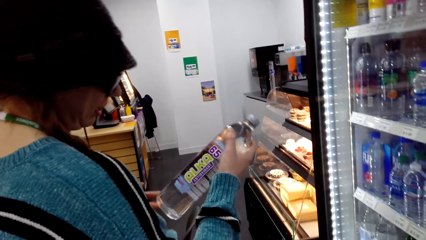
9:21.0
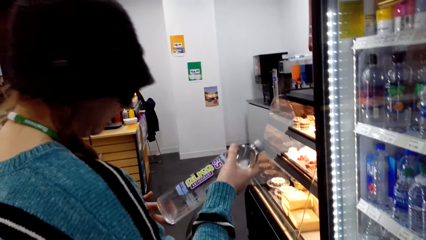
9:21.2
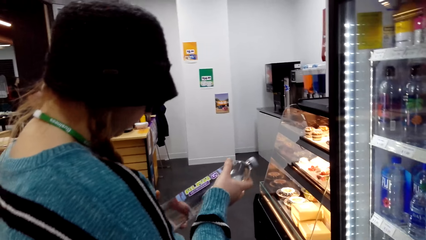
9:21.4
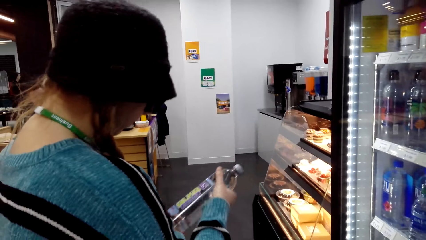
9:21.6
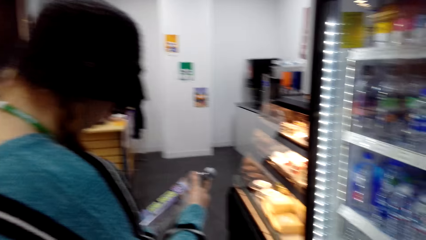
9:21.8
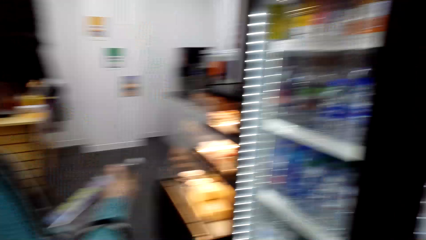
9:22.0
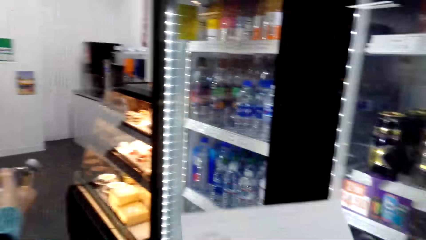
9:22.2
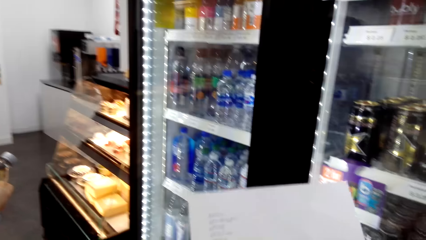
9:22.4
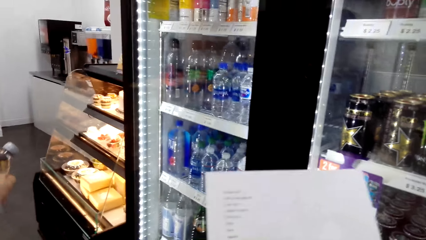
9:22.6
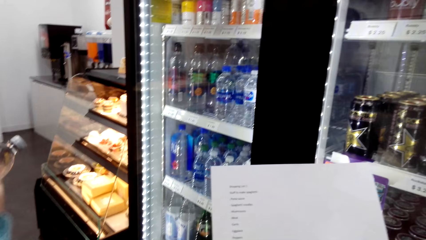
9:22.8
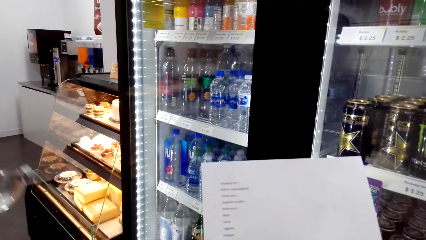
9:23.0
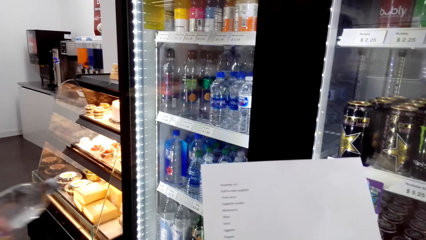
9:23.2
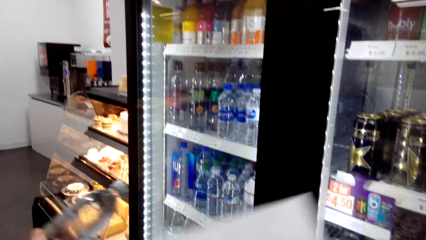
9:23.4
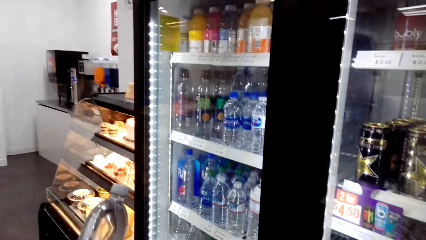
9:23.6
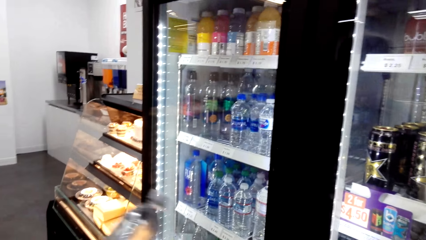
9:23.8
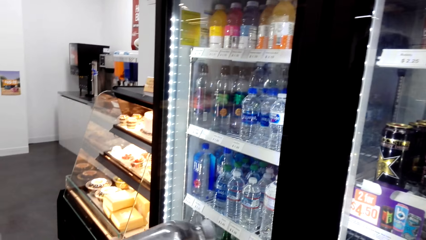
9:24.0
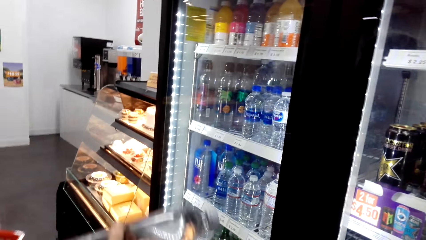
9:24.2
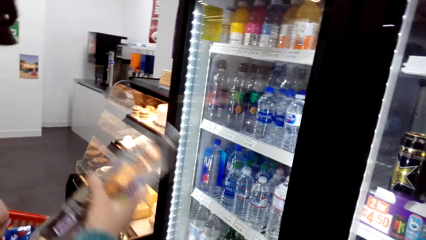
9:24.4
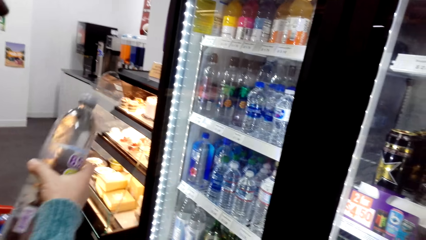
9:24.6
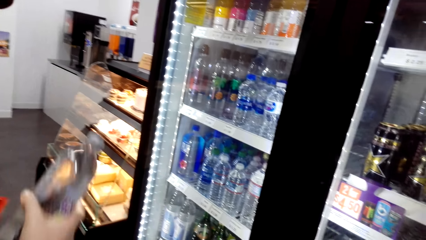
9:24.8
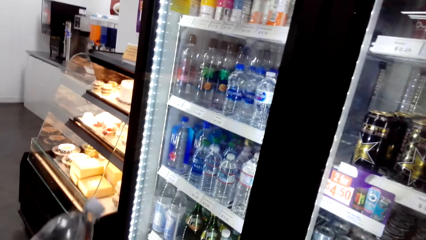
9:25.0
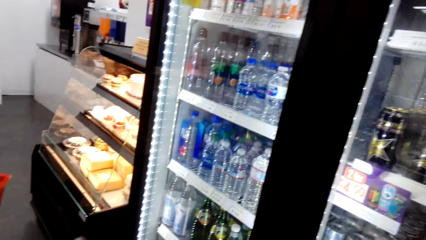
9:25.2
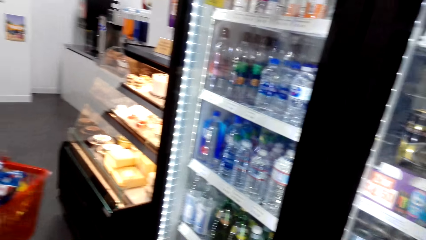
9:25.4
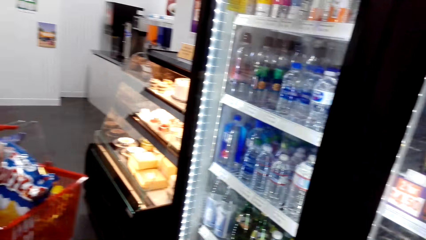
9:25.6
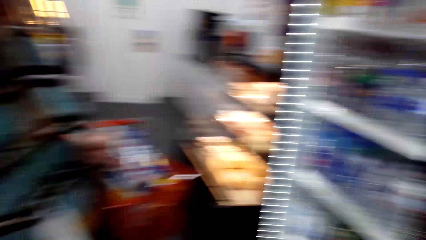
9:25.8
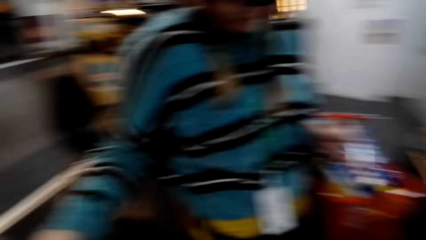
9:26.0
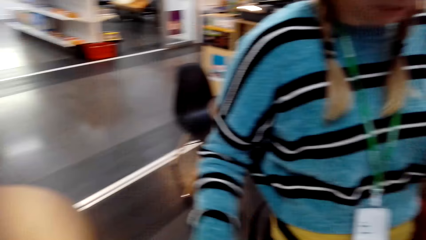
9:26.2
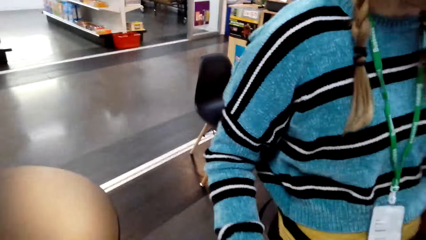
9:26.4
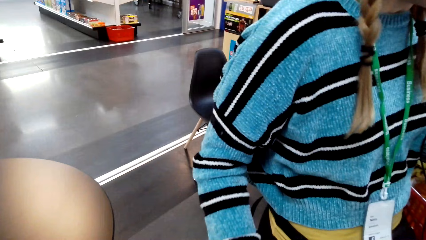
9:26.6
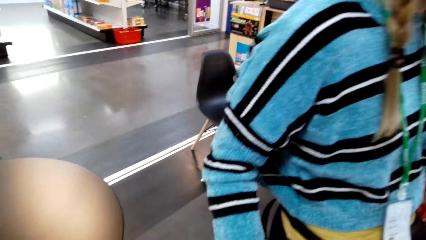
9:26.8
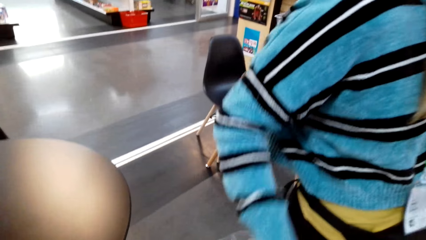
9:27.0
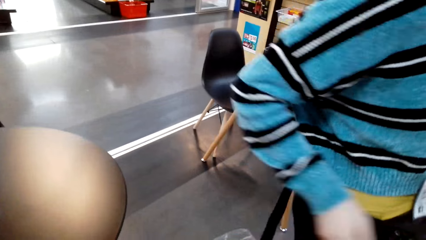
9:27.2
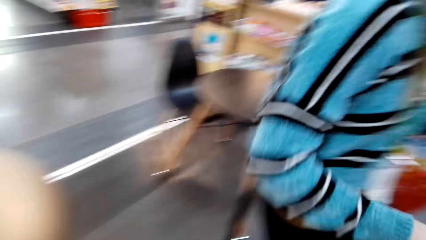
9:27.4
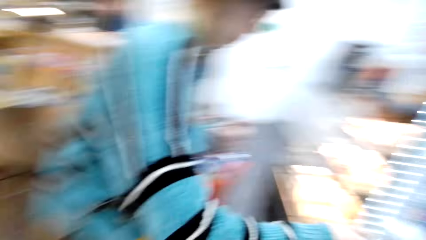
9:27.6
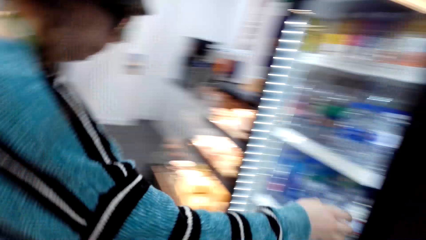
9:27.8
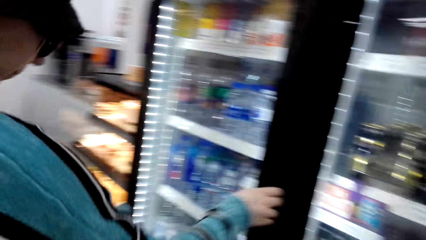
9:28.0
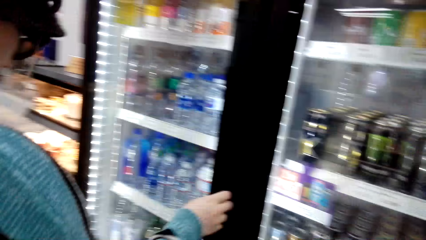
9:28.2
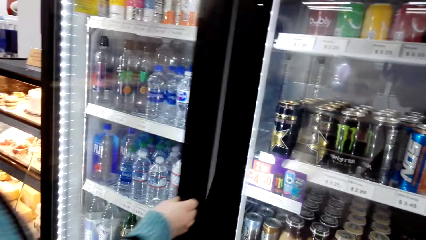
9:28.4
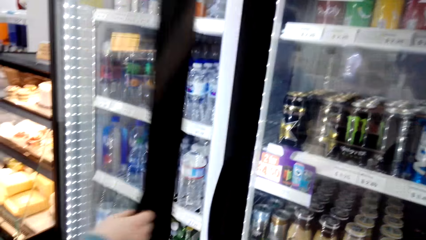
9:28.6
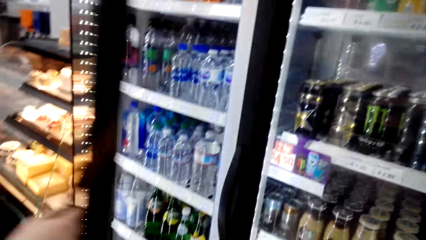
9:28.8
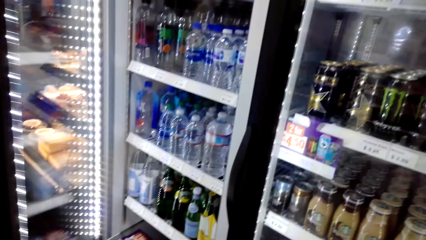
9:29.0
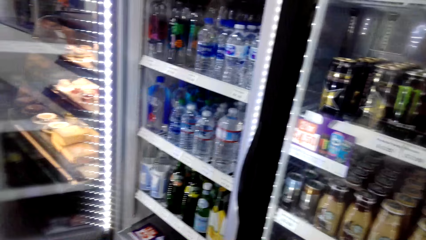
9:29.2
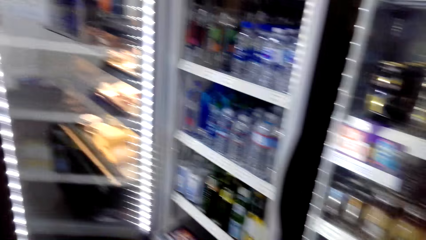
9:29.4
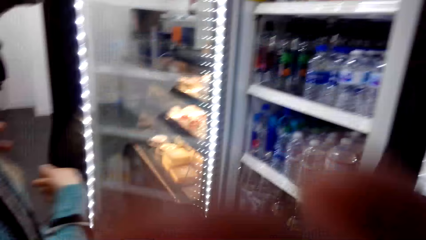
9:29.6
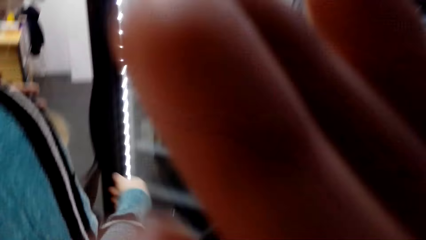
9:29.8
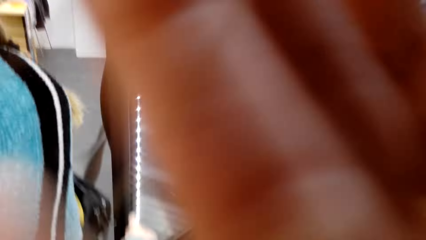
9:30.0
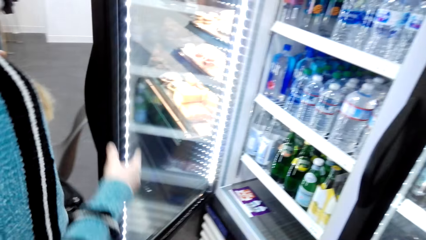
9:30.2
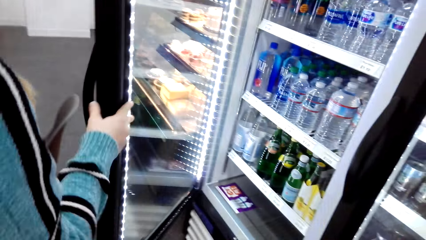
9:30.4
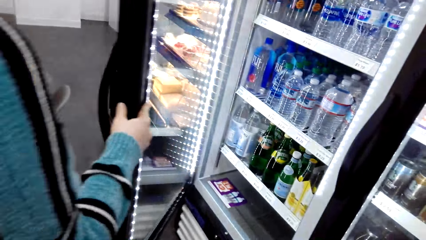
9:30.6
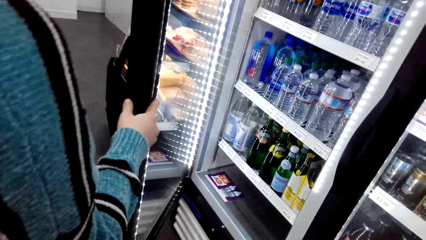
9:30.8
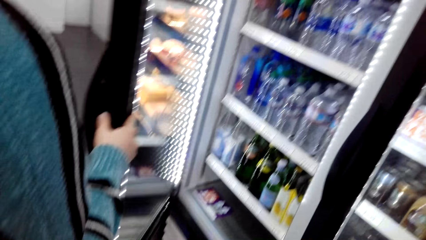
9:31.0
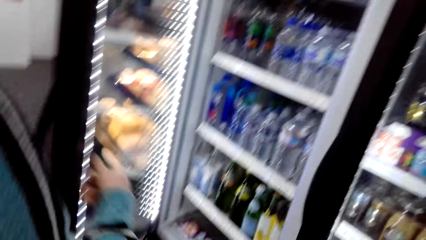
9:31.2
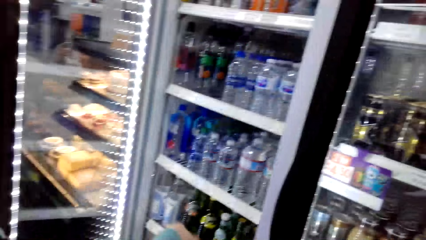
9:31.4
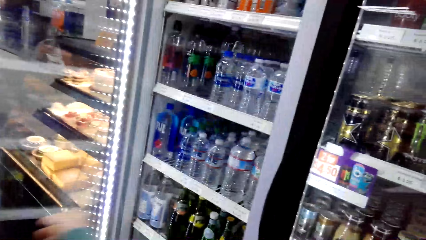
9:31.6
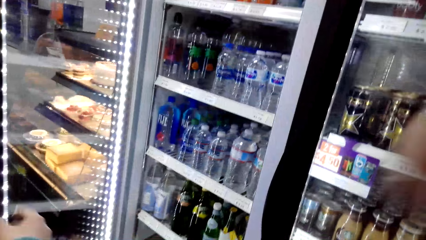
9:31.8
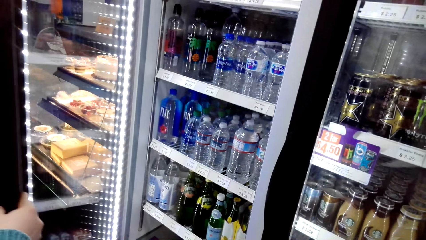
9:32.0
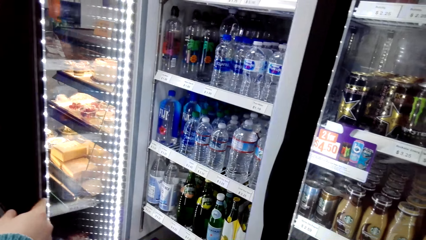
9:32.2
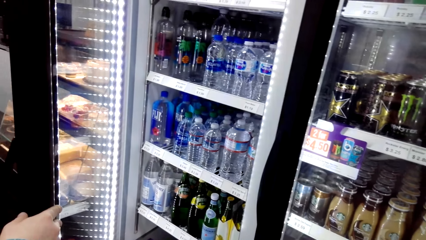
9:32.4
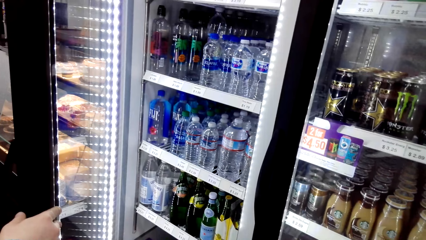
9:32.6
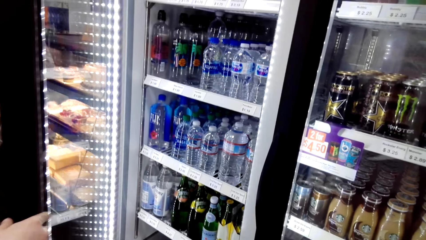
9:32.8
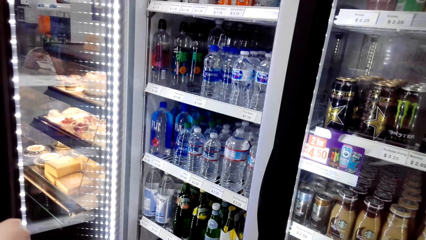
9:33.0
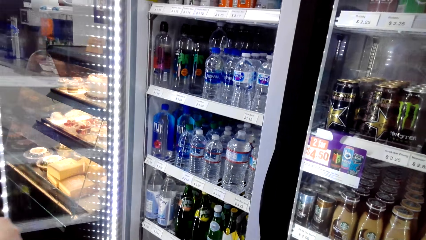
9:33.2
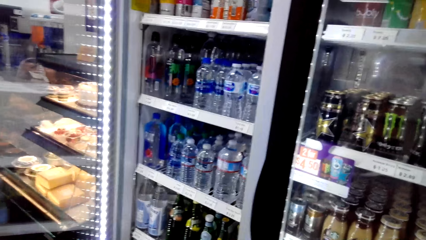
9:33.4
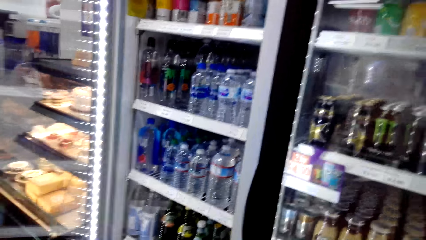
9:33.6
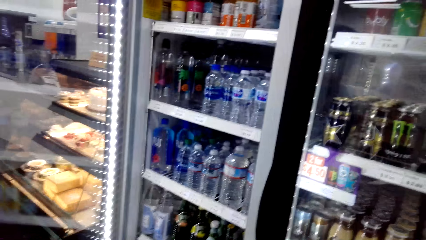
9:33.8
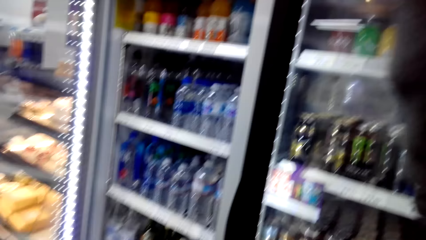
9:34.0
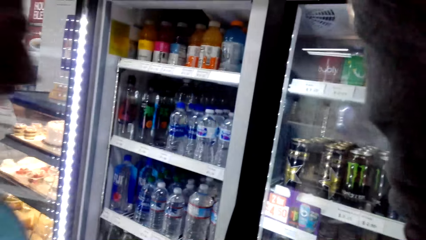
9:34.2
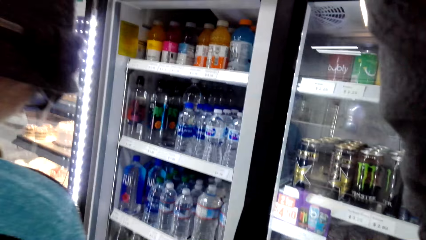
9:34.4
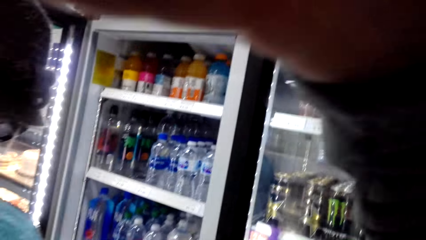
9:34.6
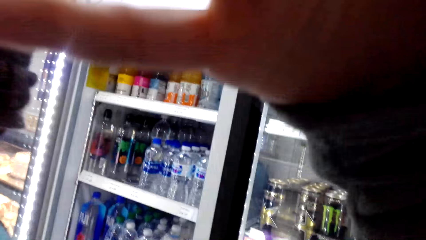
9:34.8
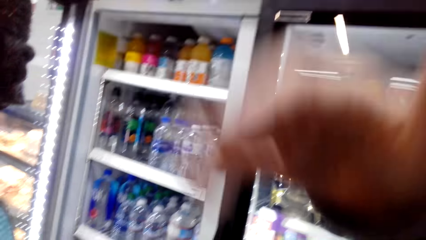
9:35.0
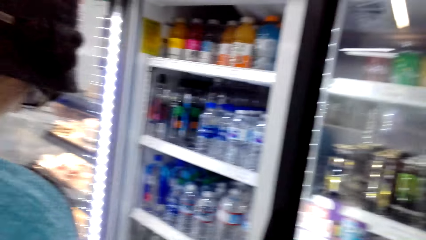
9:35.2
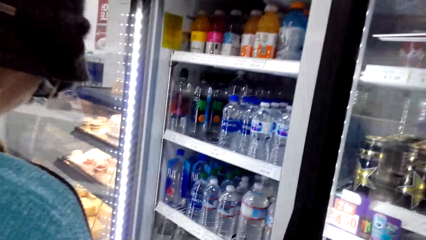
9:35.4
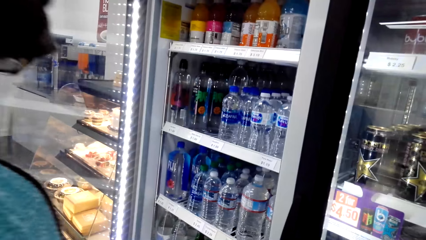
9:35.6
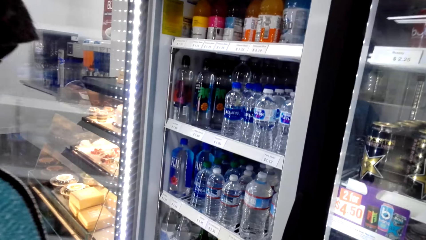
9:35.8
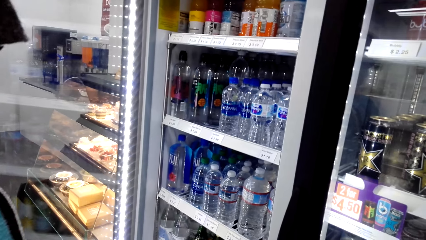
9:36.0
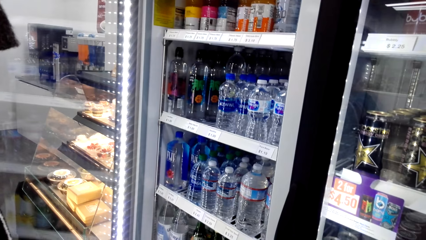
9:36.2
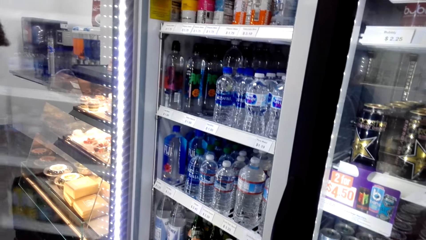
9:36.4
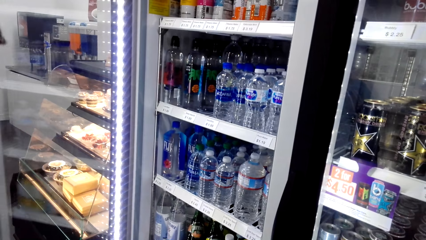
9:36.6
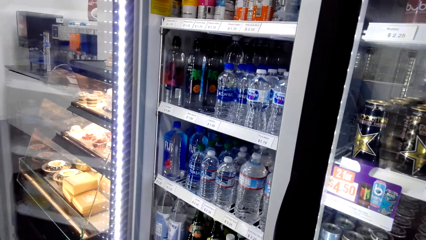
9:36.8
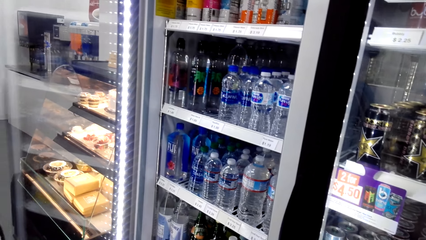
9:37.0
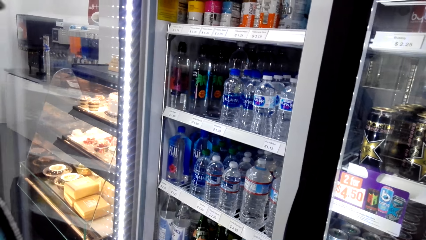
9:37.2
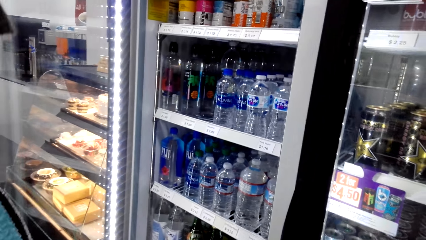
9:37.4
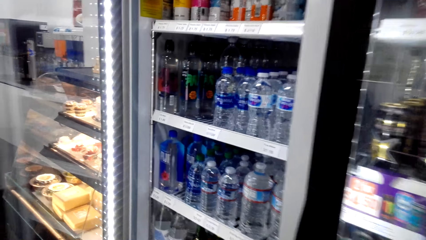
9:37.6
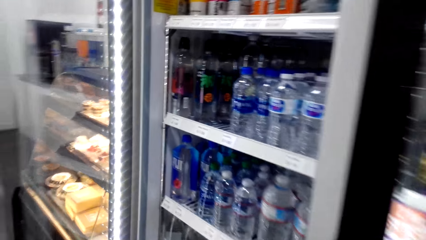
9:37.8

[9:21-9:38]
A woman nods her head. The camera wearer reads the shopping list. The woman moves her hand and puts the water bottle in the bag. The woman opens the fridge door. The camera wearer lifts up her hand. The woman moves the fridge door. The camera wearer puts down her hand.
